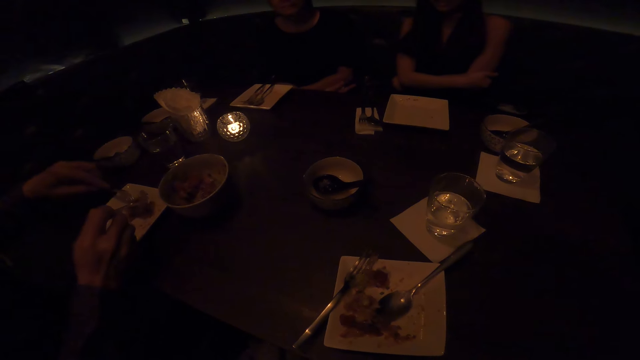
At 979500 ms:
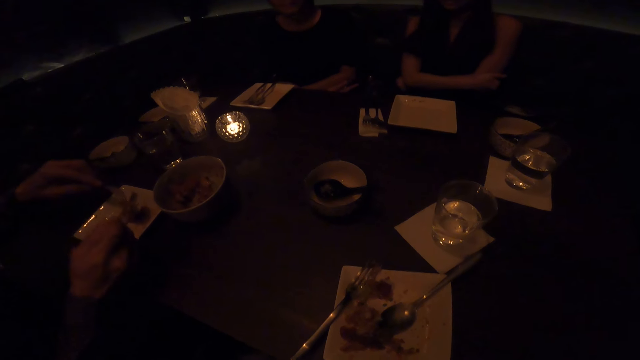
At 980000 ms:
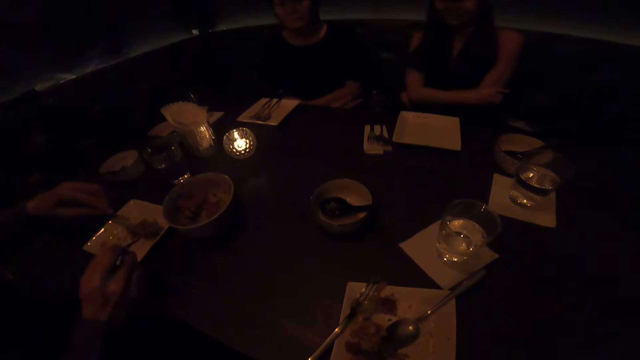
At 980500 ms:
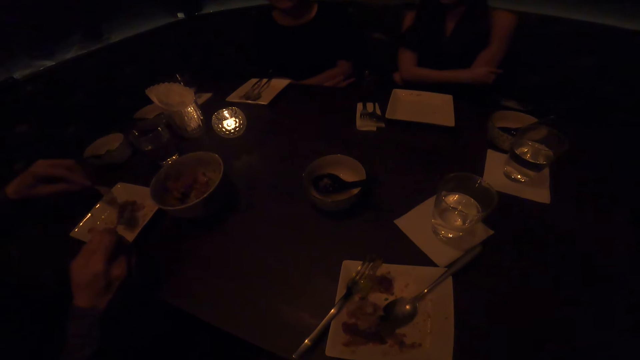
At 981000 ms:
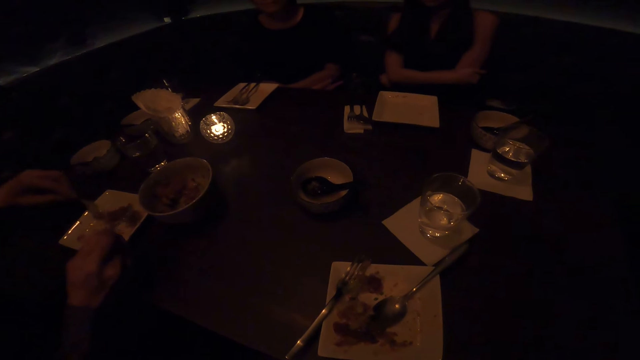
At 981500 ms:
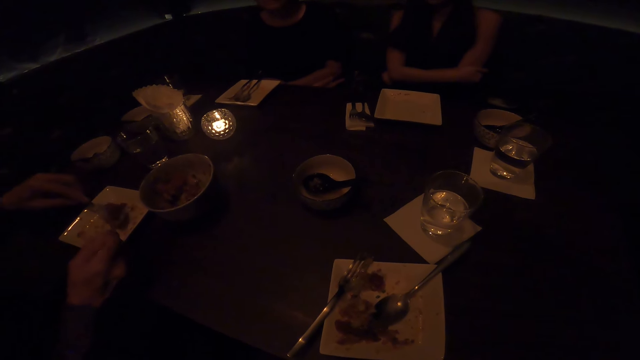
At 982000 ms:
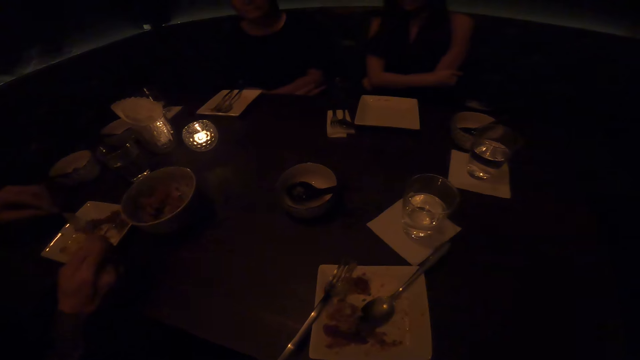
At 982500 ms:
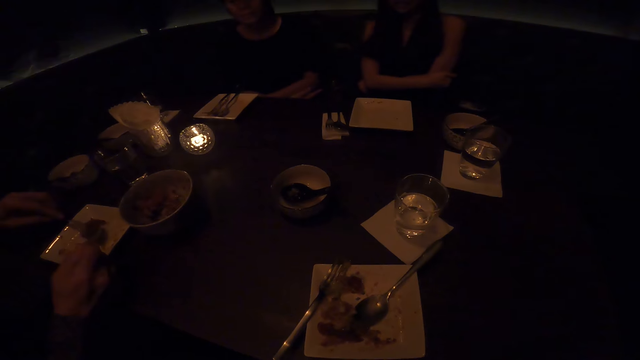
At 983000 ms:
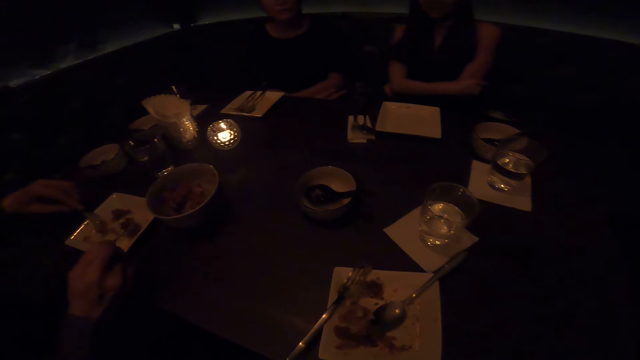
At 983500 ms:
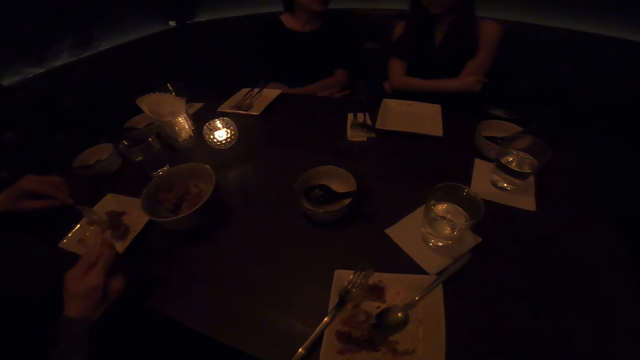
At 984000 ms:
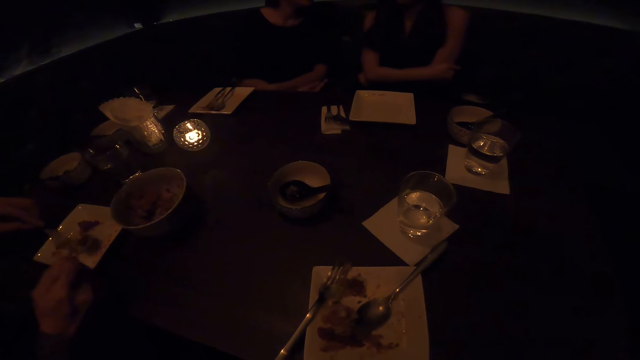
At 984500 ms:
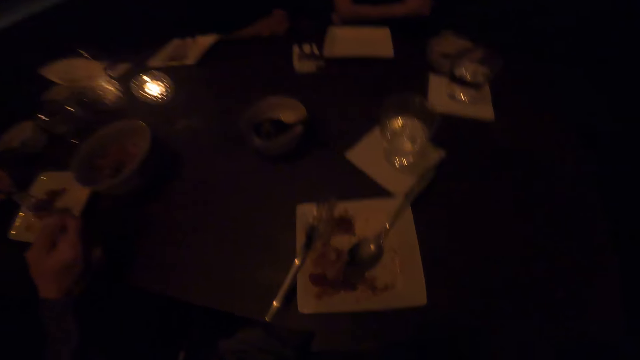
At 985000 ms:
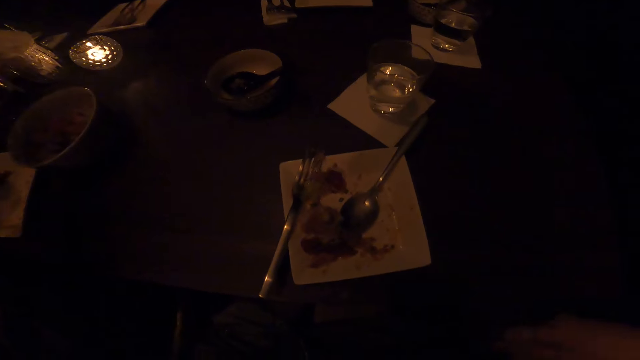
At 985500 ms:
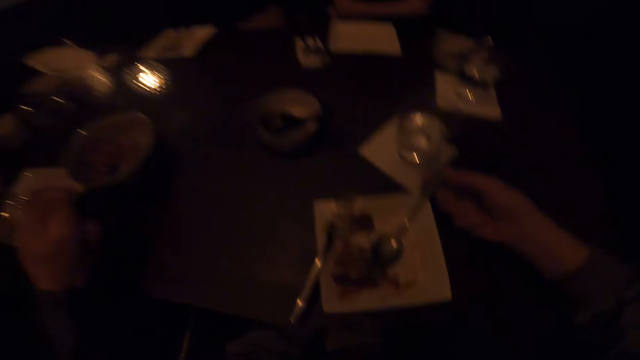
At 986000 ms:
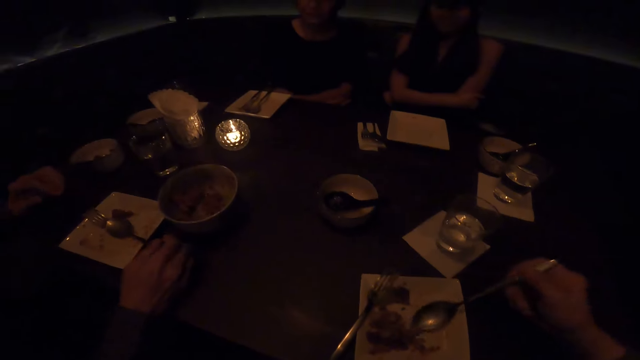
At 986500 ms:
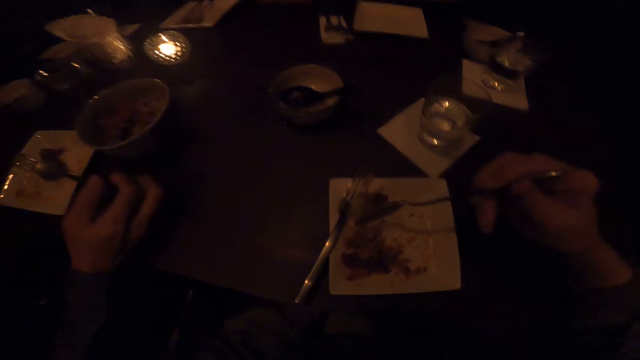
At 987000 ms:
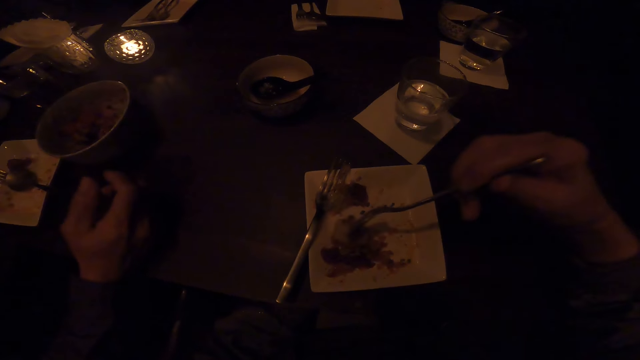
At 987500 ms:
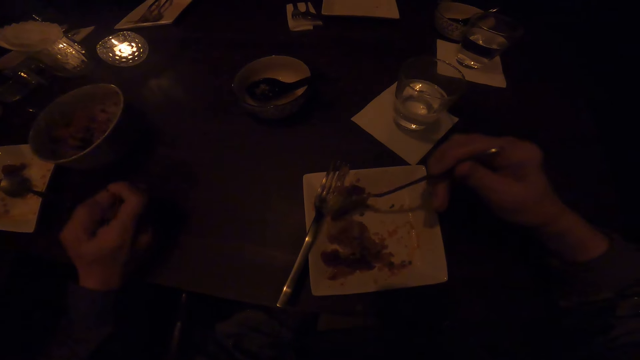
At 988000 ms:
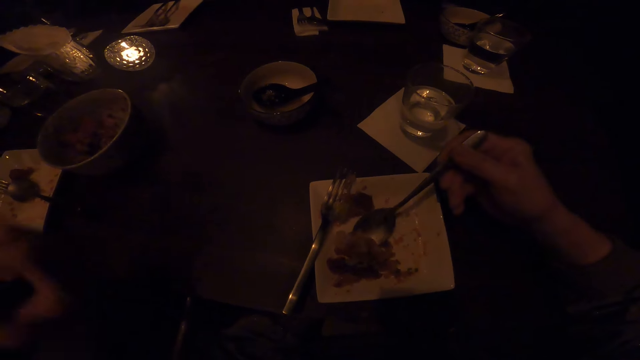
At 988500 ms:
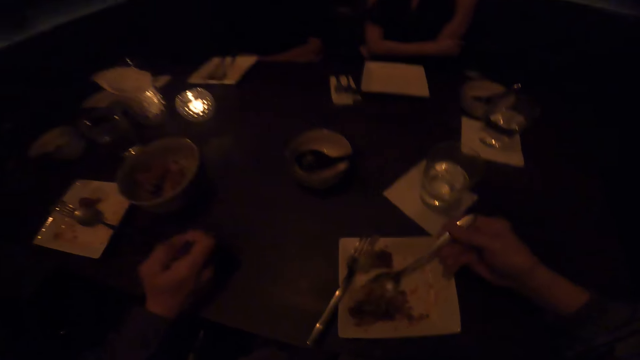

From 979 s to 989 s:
A man scoops the food in the plate. The man pushes the food in the spoon with the fork. Another man and a woman sit in the dining room. The camera wearer holds the spoon. They scoop the food in the plate.

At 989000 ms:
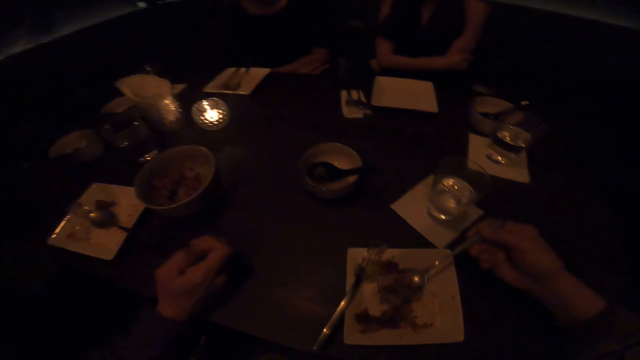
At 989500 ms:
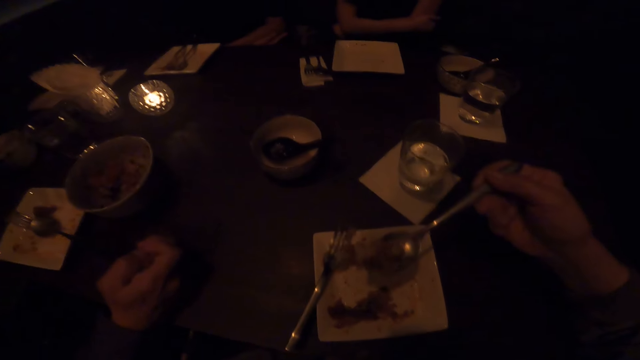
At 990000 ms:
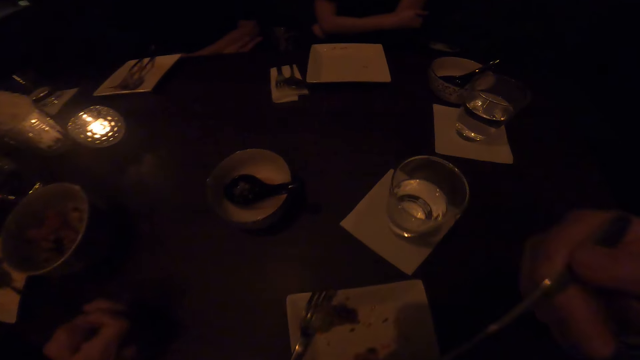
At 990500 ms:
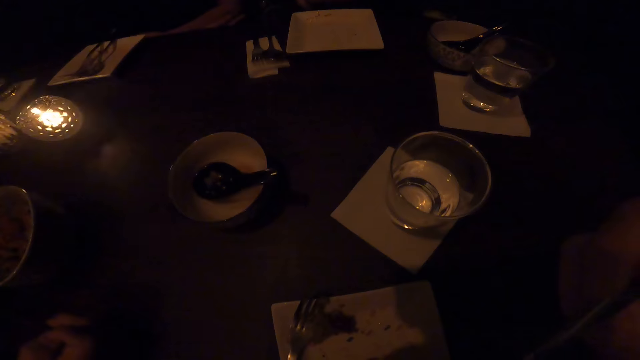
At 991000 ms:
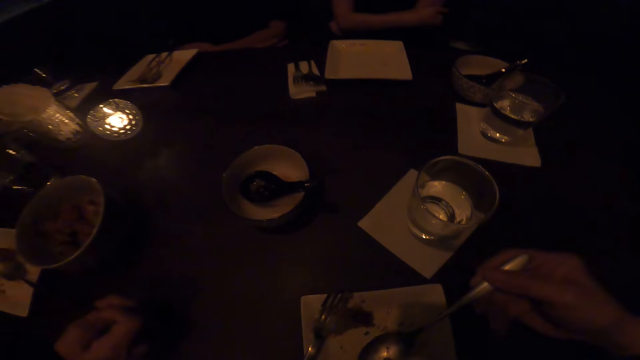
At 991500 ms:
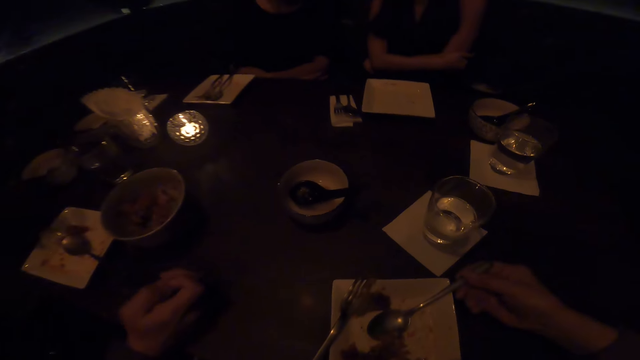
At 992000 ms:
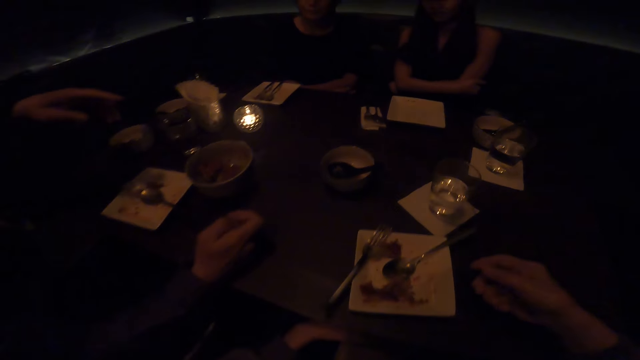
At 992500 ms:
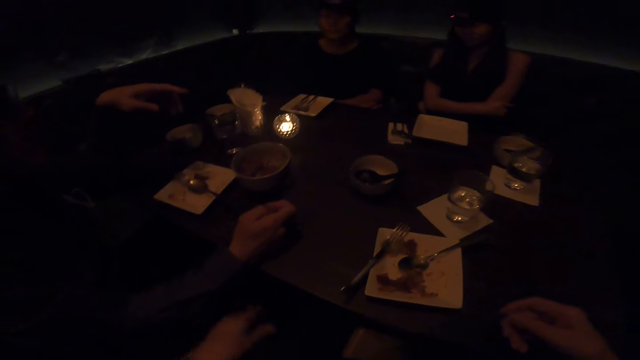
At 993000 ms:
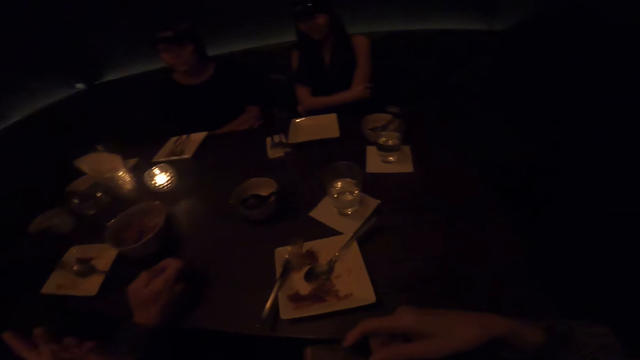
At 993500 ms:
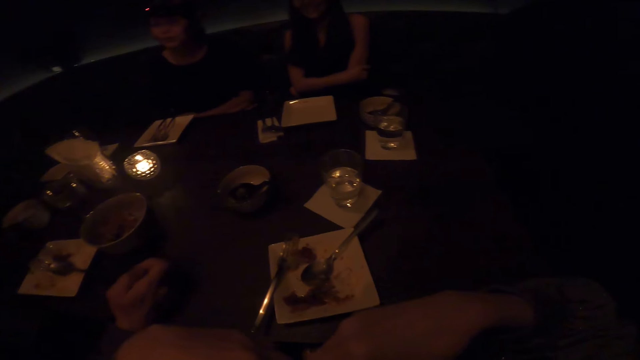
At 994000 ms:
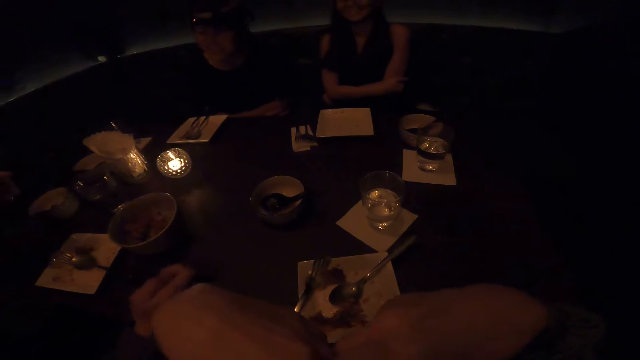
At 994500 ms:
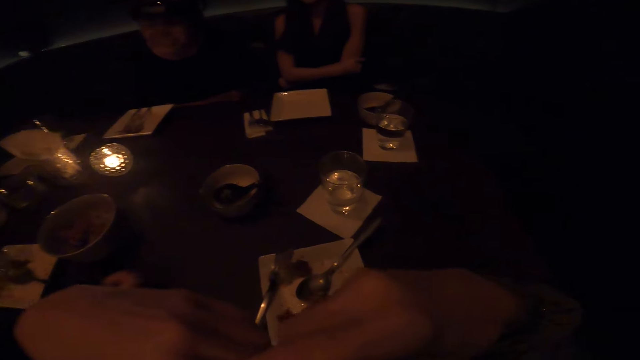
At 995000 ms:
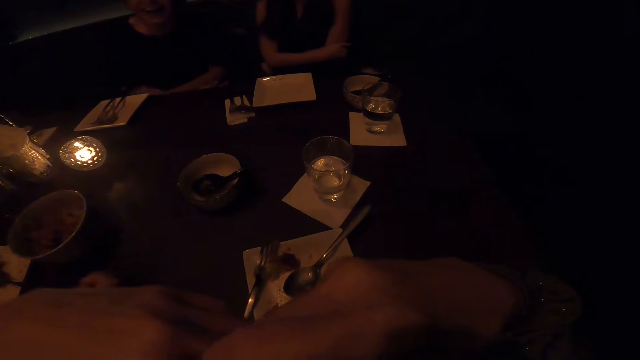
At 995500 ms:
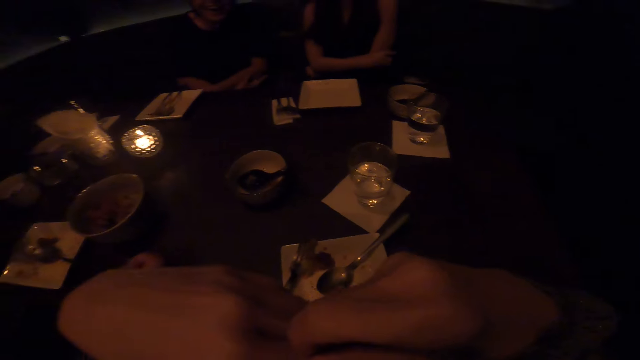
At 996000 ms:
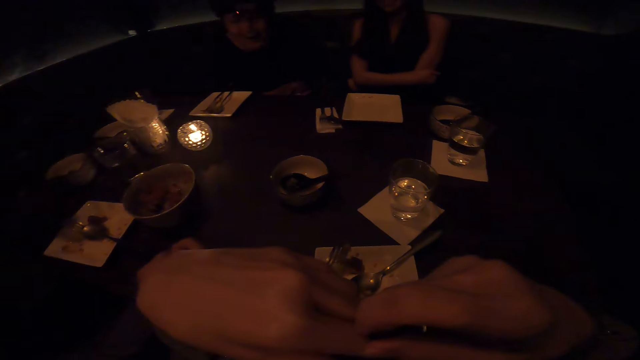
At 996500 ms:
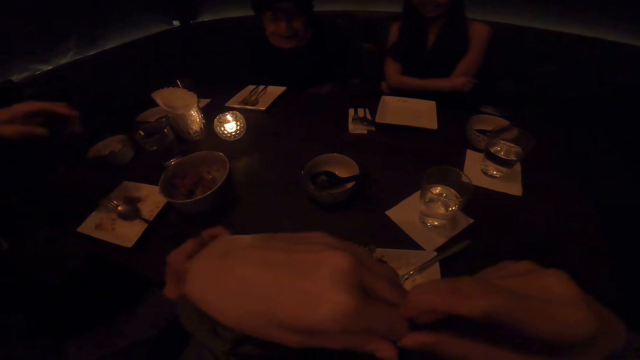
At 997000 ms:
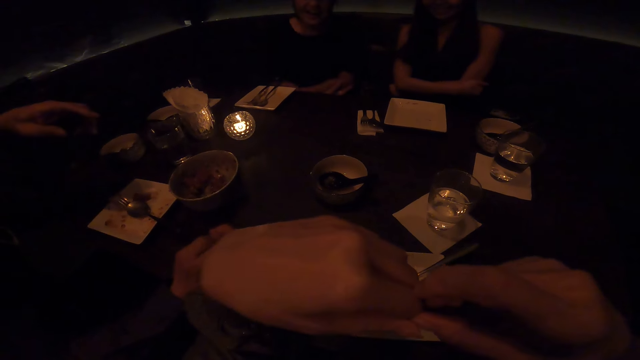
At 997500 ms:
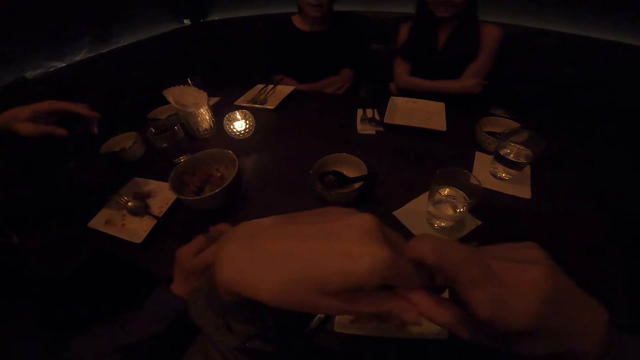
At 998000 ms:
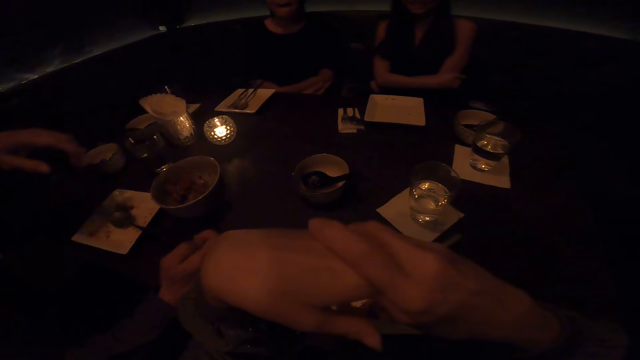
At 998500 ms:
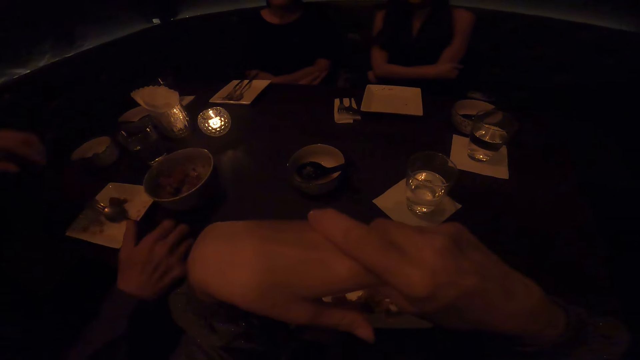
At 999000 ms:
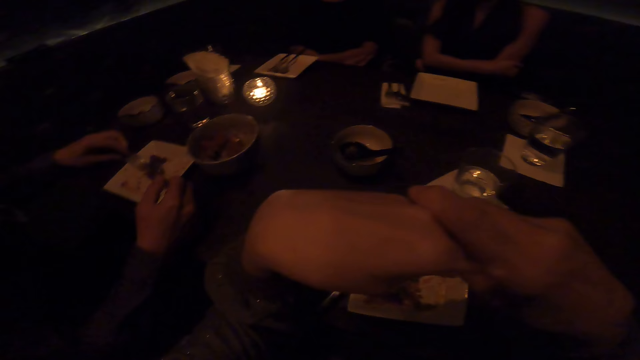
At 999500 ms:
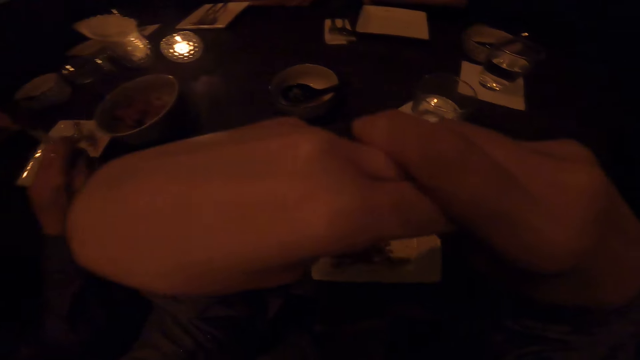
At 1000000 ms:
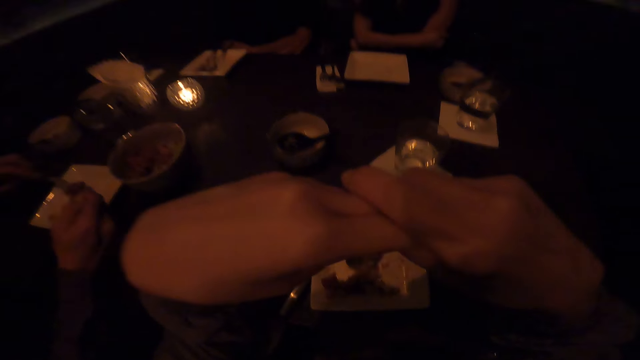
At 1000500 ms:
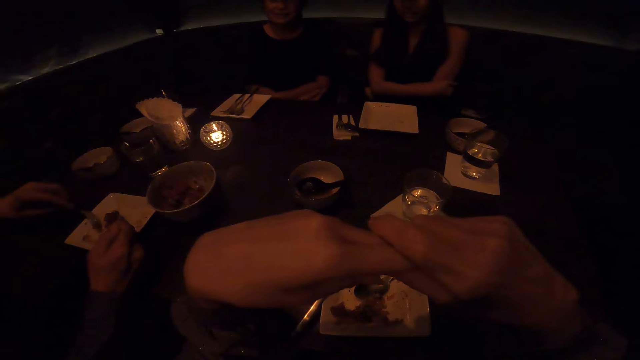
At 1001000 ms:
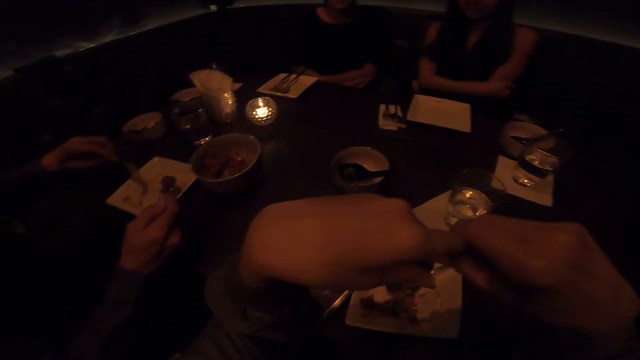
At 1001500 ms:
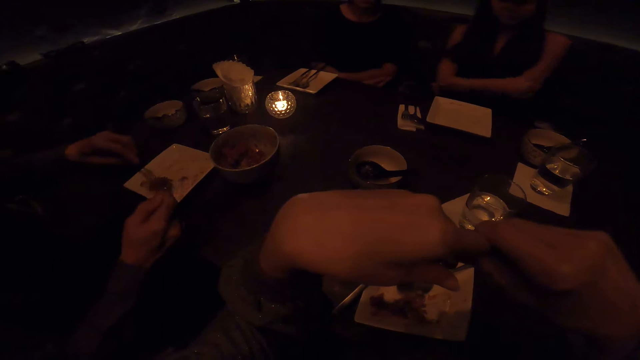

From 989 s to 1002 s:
The camera wearer eats food. They drop the spoon. A man, another man and a woman sit in the dining room. The camera wearer sits in the dining room. They hold hands. The first man scoops the food in the plate.
